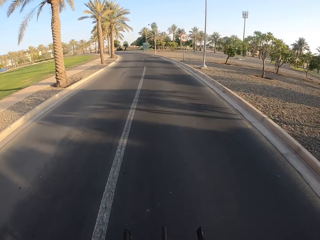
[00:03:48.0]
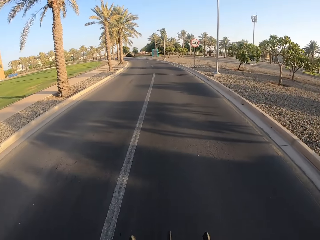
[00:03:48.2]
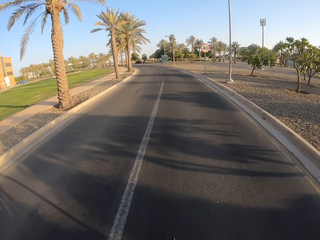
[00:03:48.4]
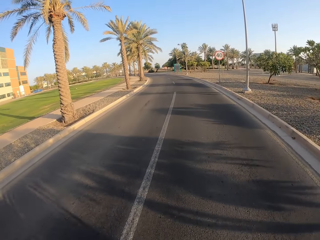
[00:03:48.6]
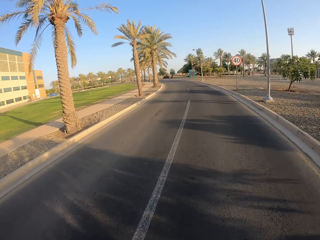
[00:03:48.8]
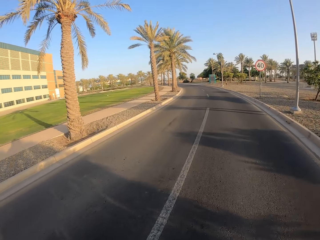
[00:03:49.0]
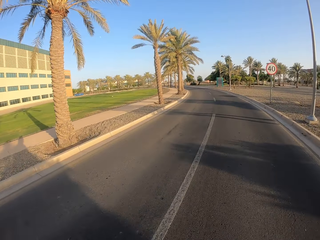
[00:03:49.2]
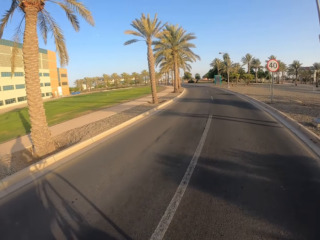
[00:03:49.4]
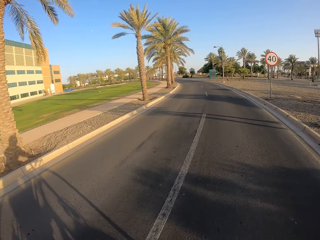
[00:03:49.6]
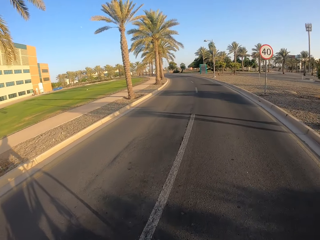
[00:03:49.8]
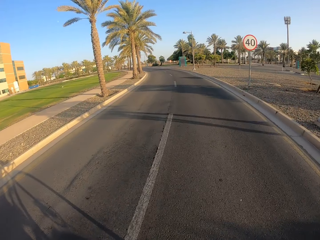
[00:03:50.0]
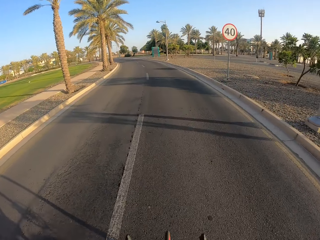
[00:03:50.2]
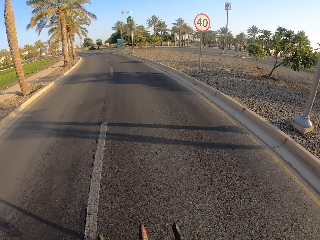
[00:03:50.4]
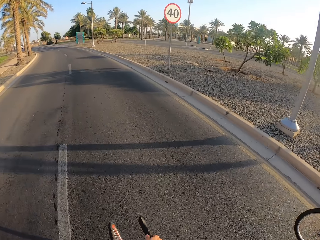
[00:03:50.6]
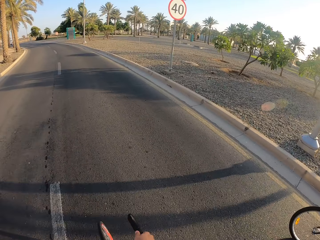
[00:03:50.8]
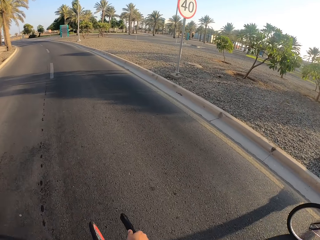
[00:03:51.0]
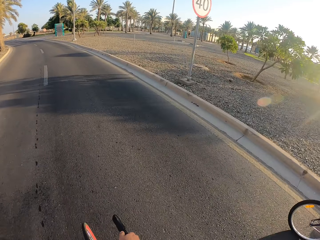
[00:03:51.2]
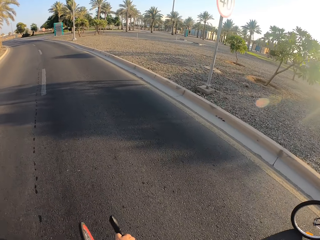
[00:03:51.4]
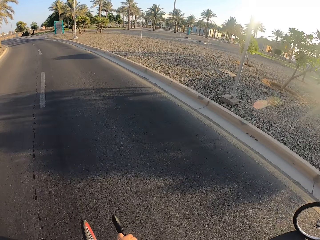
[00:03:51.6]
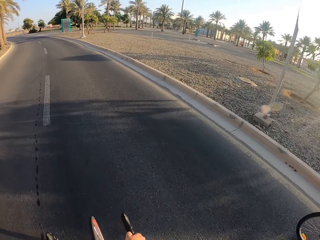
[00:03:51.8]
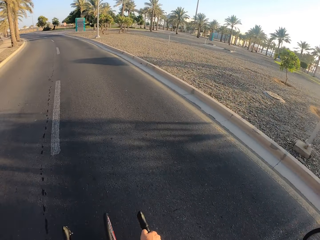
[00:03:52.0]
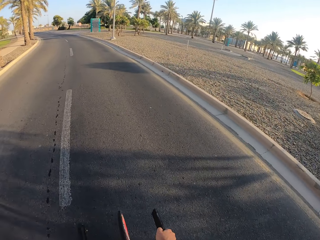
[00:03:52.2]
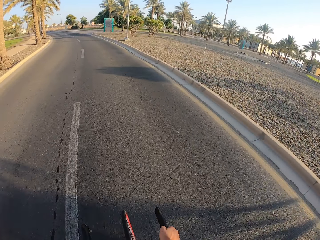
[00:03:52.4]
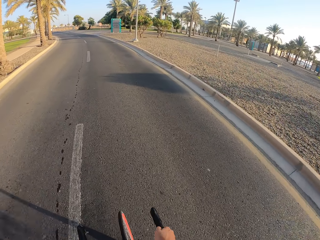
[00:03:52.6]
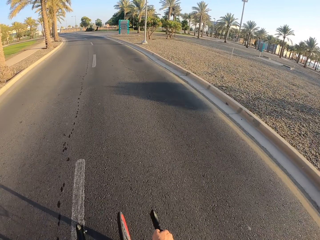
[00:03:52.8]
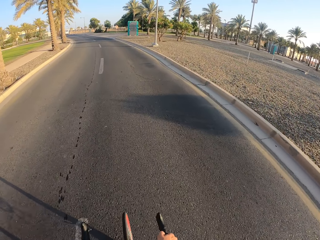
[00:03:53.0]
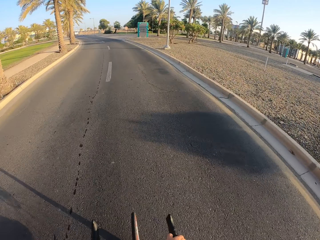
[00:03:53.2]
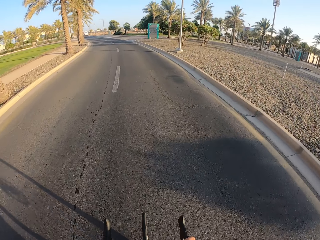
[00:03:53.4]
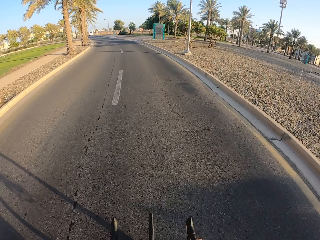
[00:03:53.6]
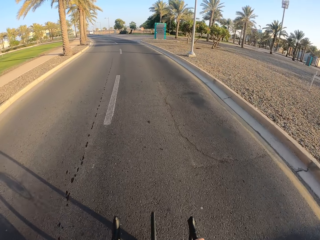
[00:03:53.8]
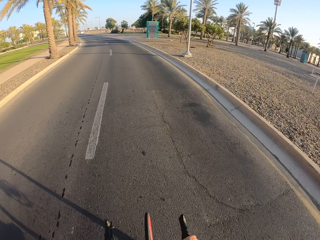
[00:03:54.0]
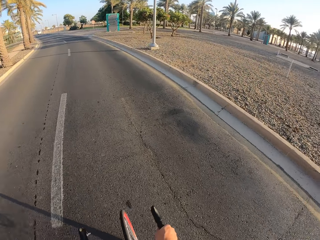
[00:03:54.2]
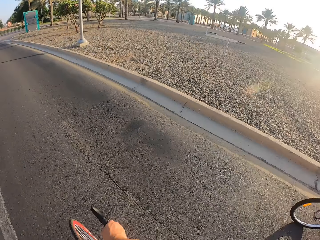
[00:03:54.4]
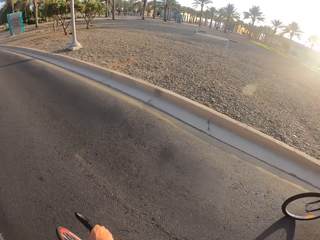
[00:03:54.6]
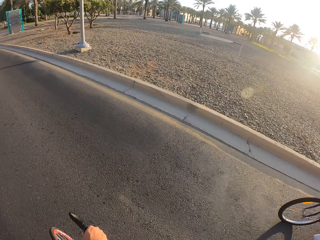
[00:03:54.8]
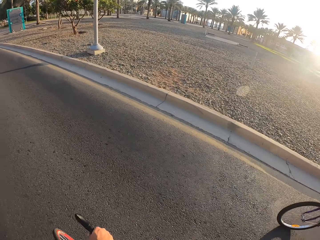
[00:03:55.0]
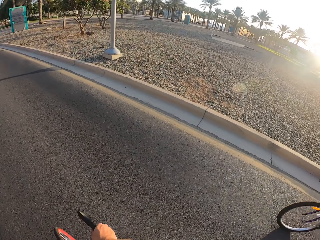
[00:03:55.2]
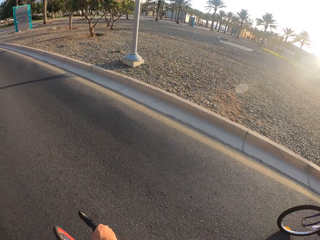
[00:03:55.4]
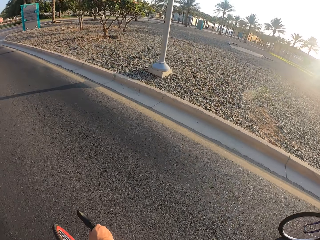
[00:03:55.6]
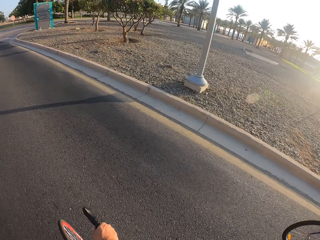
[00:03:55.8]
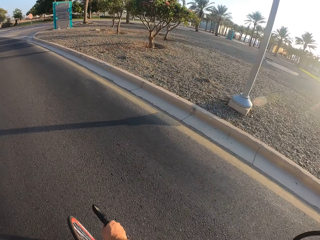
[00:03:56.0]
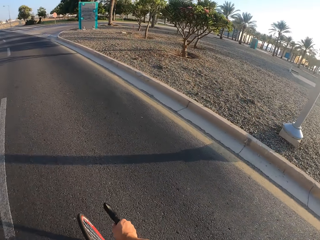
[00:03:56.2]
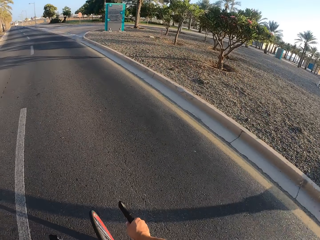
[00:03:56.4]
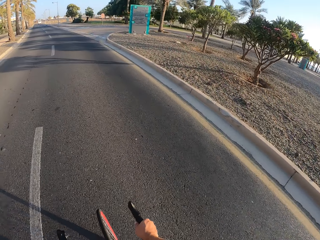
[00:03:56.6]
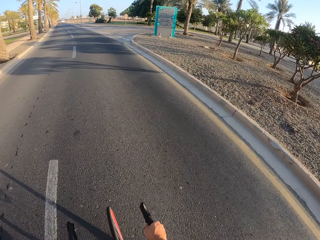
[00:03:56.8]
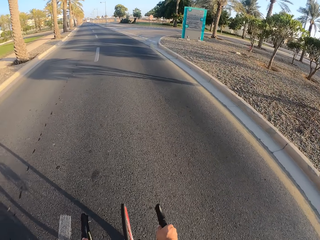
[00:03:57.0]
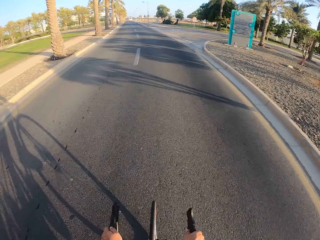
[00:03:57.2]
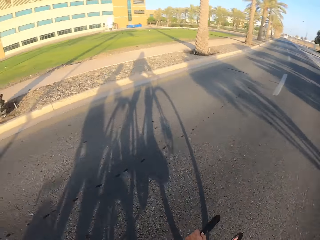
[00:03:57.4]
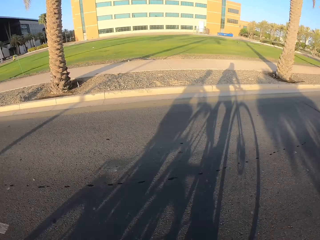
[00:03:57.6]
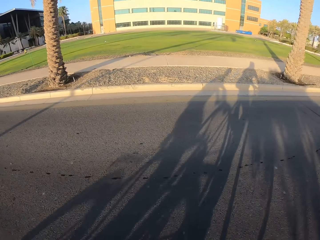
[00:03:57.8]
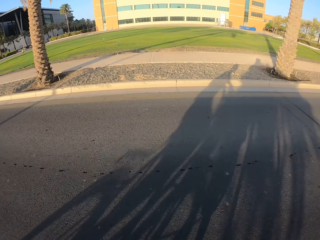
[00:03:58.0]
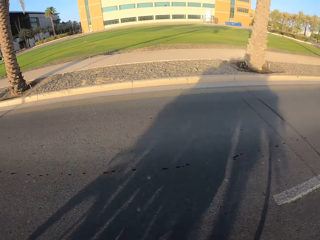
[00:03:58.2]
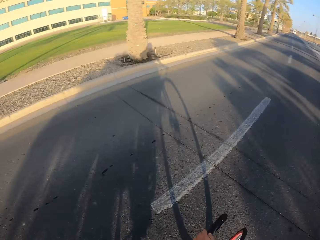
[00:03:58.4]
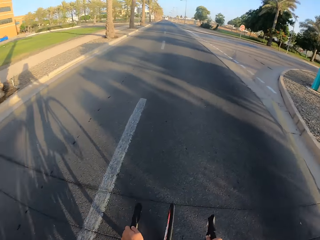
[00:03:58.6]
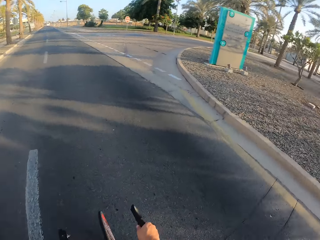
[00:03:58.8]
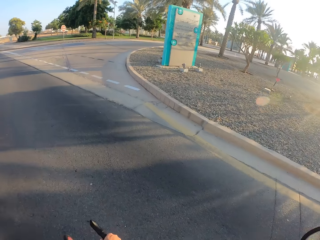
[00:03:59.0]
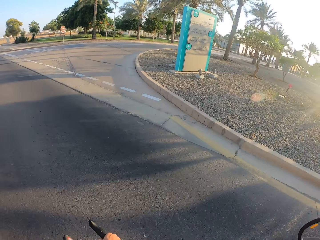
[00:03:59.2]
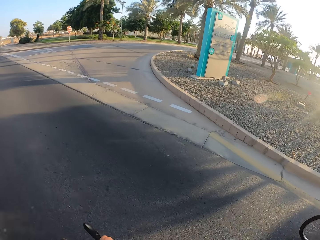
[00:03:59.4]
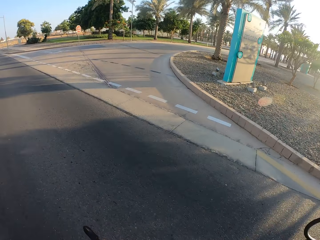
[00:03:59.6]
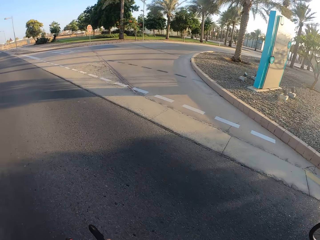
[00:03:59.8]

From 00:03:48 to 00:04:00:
A man cycles on the road. The camera wearer turns his head.

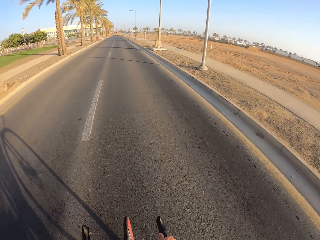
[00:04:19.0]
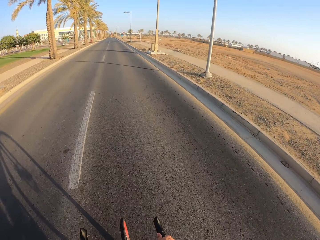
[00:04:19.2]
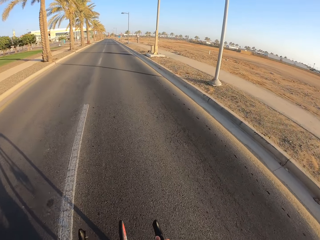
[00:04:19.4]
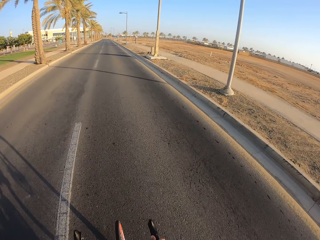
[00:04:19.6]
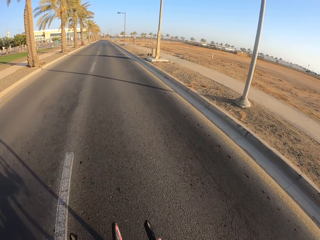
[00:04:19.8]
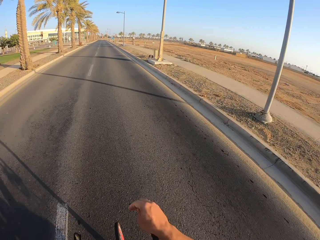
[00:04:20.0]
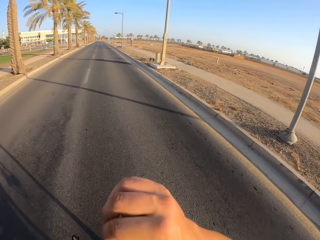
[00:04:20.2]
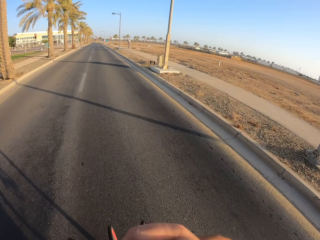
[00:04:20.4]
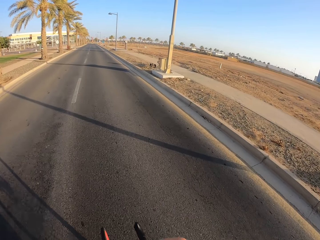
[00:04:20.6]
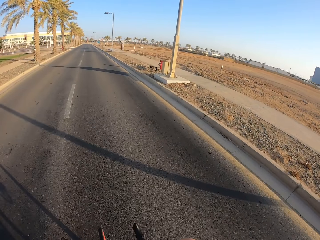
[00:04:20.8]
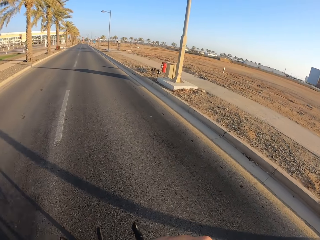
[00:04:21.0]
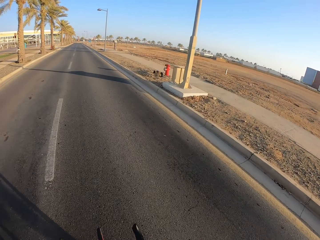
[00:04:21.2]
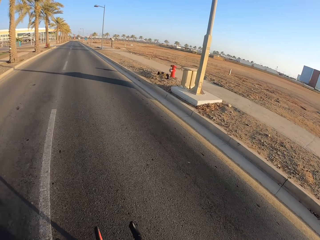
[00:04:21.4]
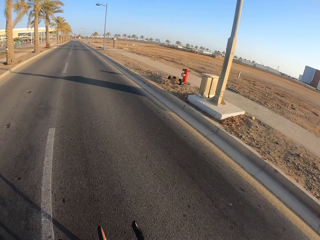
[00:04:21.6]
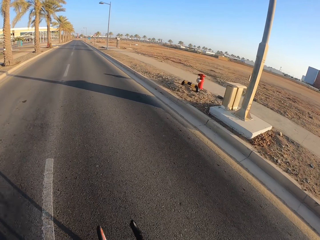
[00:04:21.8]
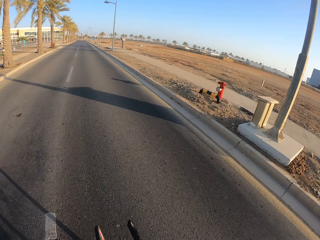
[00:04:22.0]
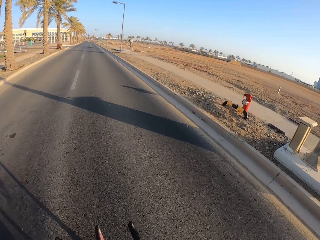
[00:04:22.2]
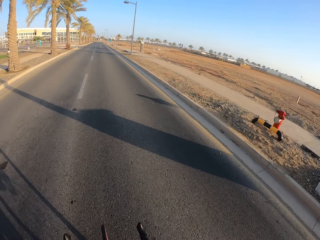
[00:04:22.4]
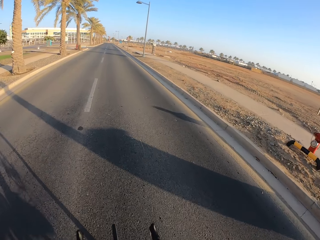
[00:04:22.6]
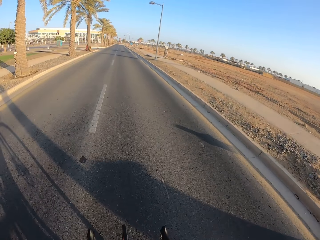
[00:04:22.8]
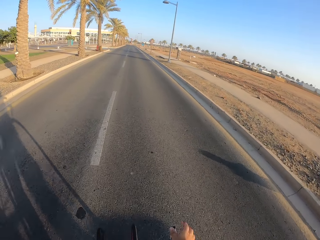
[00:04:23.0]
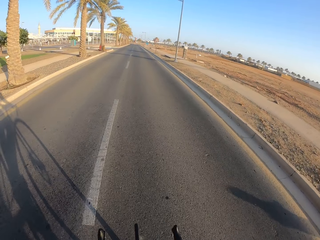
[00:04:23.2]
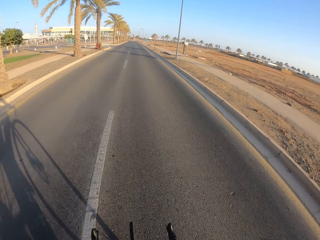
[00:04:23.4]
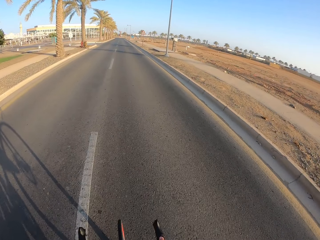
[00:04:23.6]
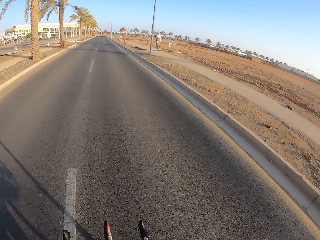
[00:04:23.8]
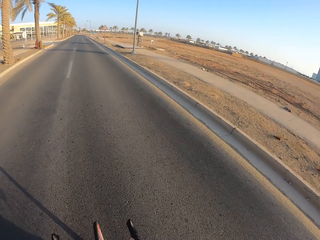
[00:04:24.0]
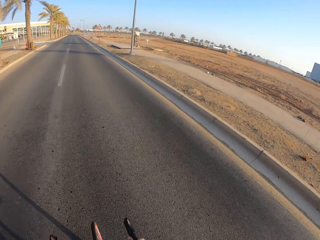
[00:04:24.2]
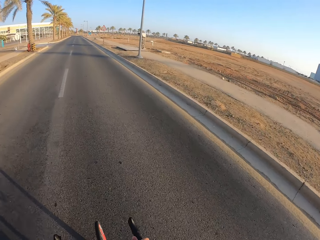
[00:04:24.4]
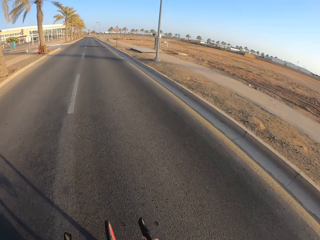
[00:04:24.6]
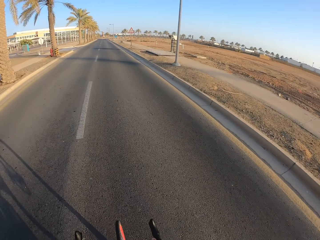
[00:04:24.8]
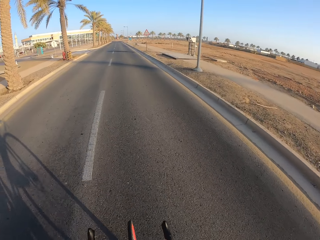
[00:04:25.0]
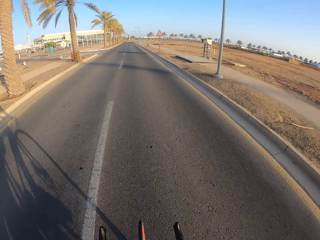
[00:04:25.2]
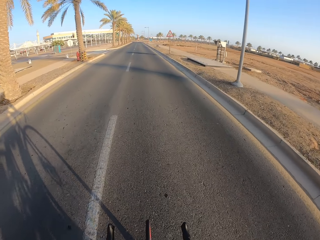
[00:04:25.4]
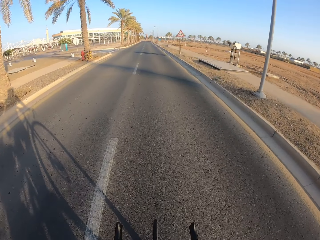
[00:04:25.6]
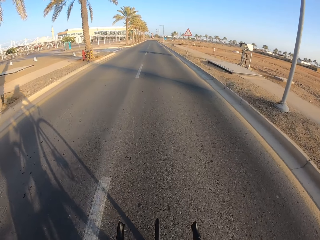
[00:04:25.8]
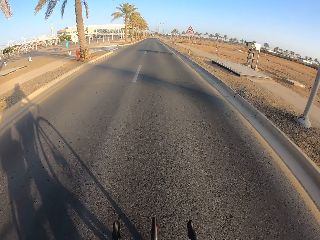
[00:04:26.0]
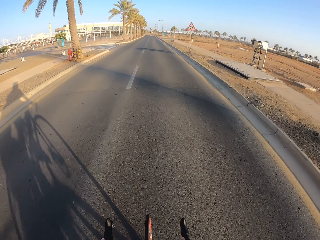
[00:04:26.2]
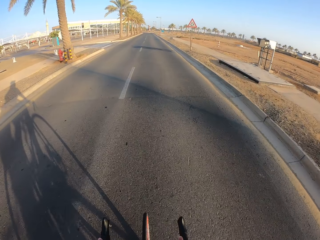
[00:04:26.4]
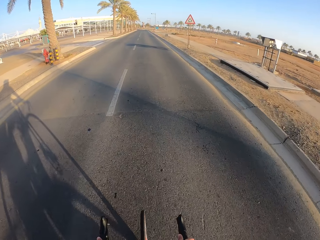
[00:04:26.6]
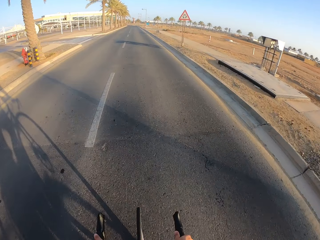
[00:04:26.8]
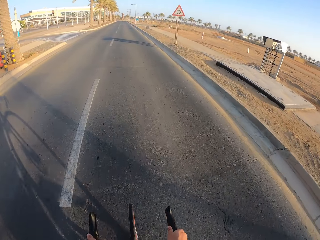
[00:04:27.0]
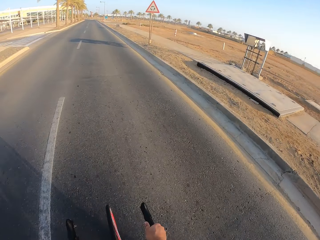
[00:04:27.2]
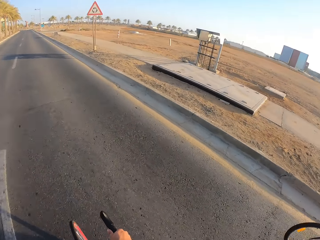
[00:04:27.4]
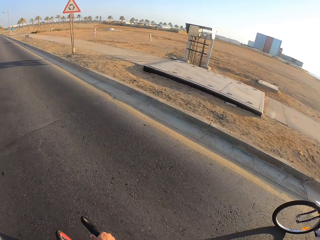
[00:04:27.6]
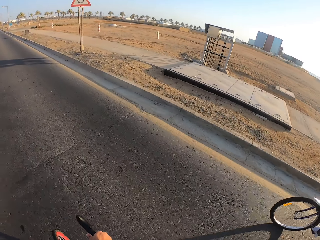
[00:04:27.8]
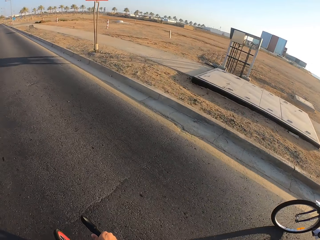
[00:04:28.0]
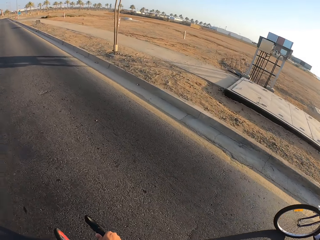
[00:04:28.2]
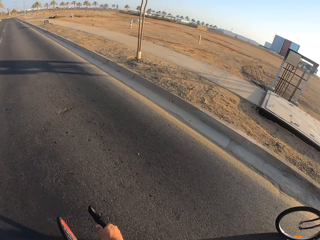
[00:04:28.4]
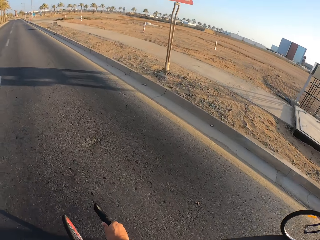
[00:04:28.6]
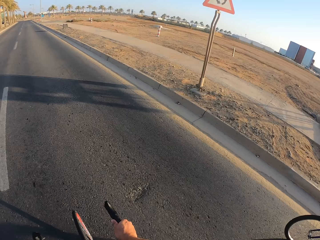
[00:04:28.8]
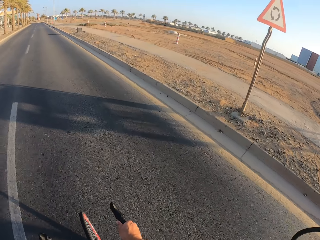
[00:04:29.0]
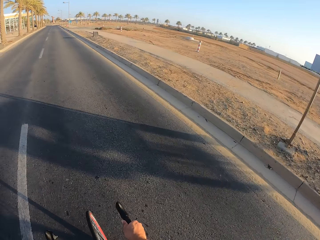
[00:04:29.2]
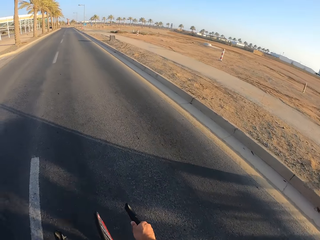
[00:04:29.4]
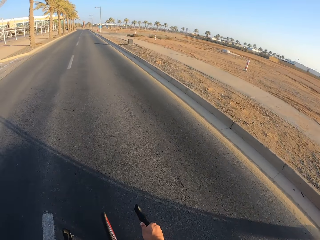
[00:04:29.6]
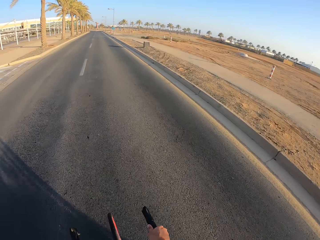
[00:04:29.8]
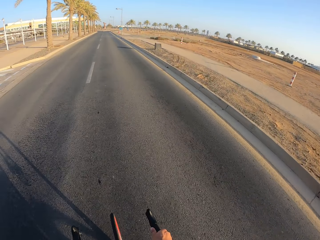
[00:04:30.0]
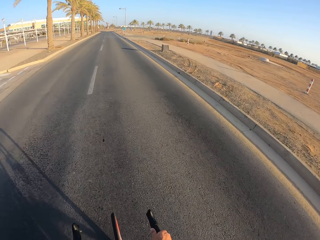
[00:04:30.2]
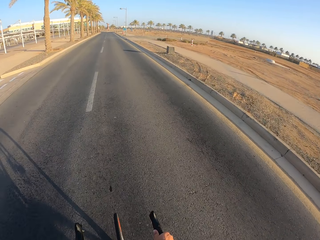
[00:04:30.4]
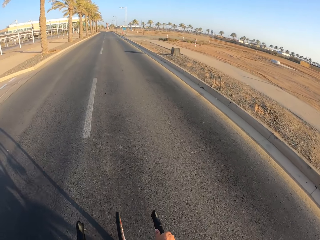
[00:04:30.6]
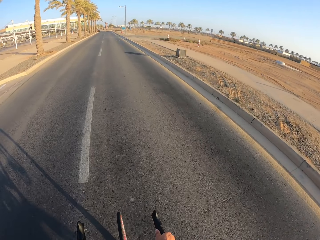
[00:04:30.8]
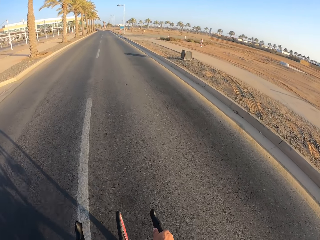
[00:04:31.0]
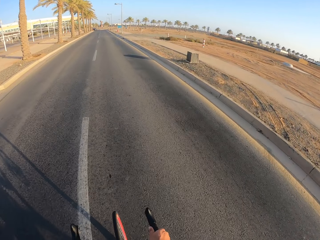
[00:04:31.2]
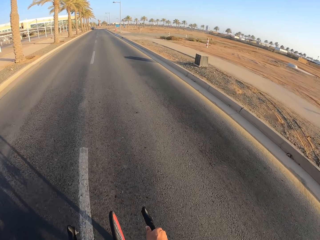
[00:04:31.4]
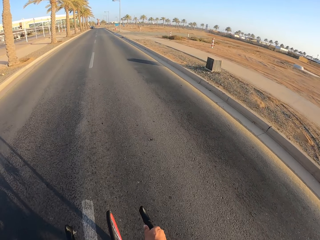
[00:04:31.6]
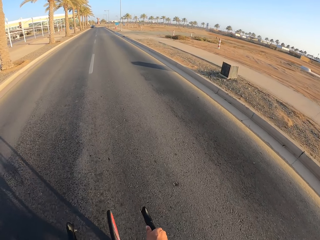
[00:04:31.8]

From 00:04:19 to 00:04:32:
The camera wearer moves his hand. He turns his head.
